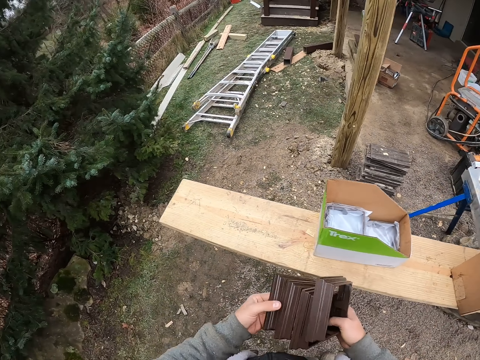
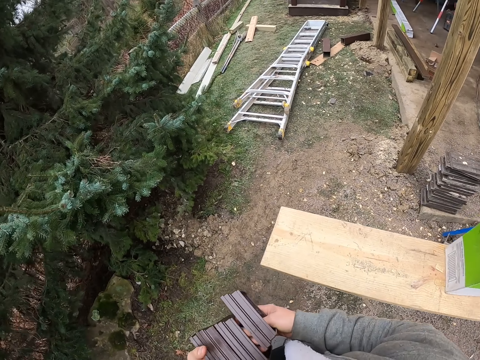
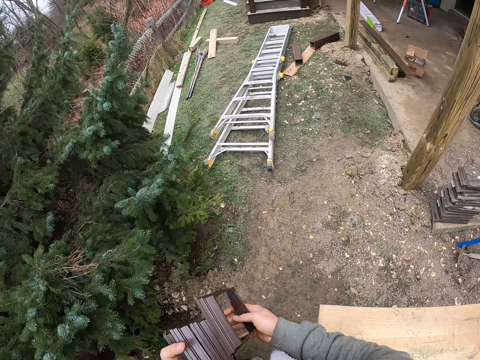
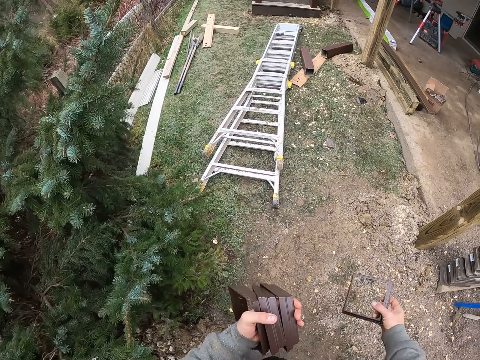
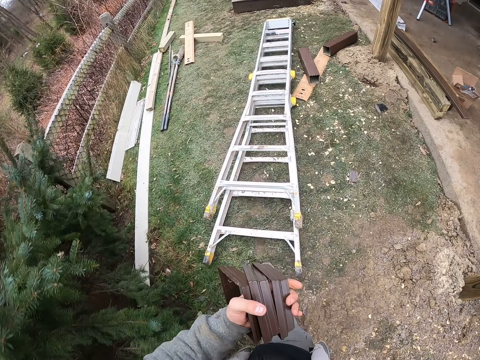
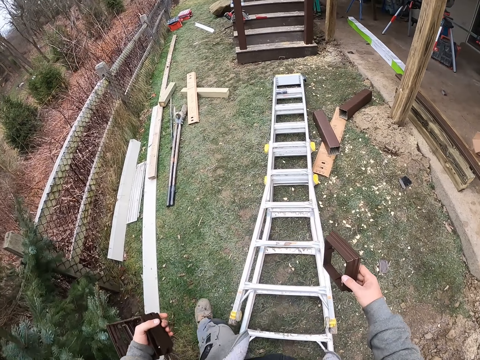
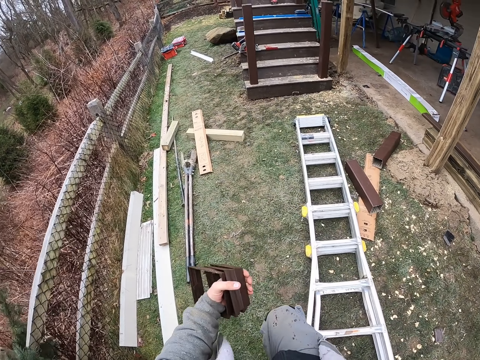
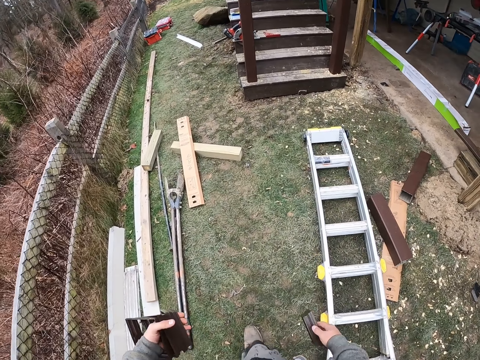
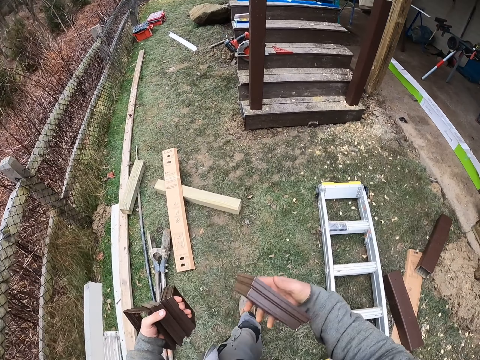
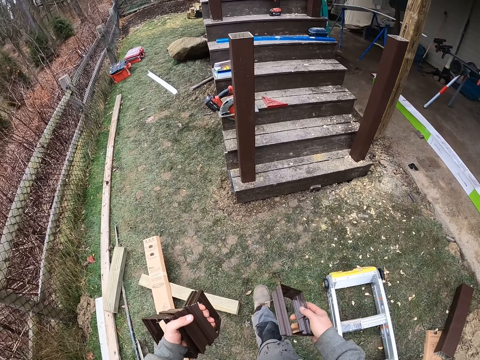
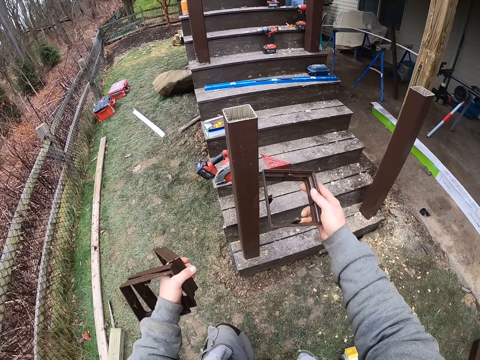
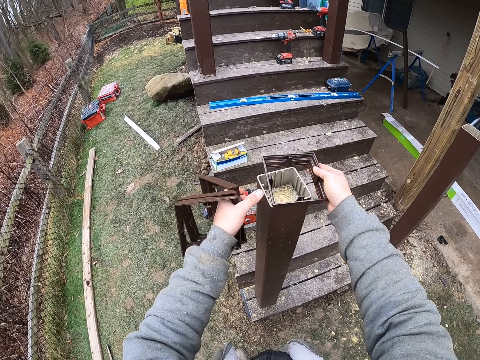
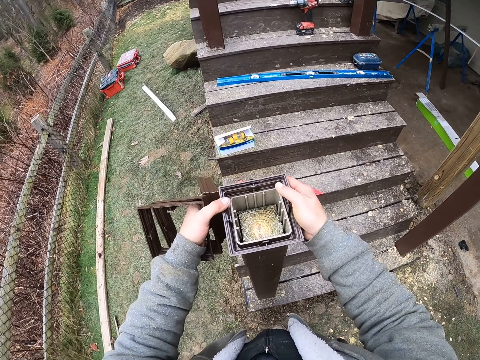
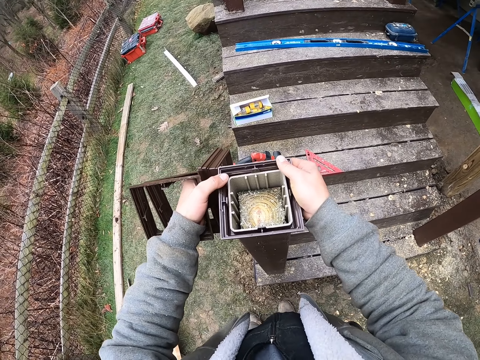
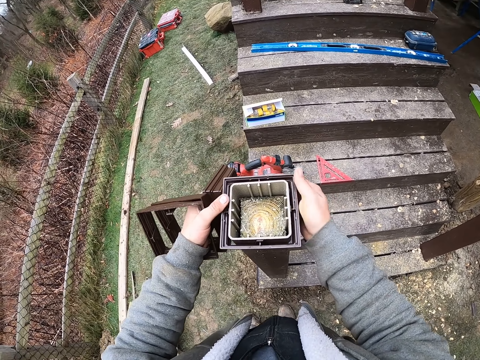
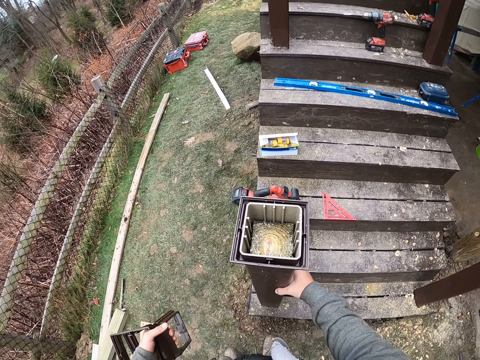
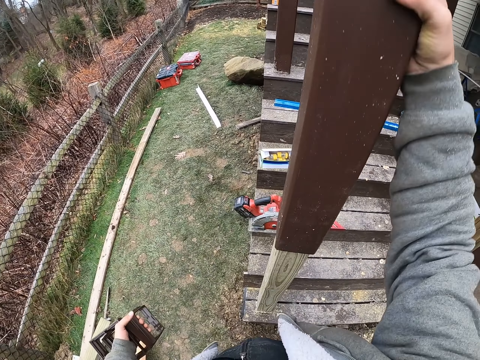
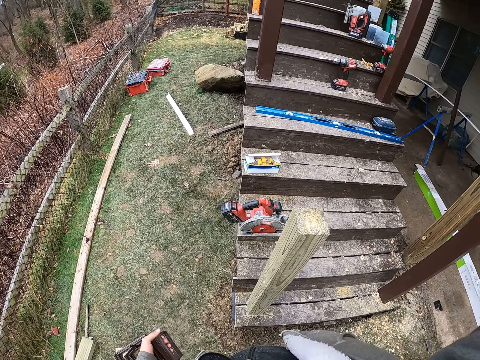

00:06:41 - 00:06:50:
The camera wearer takes the covers. They put something on the metal.

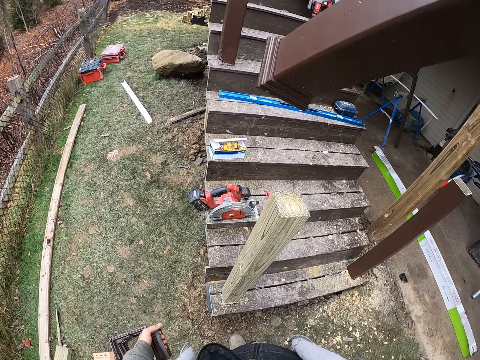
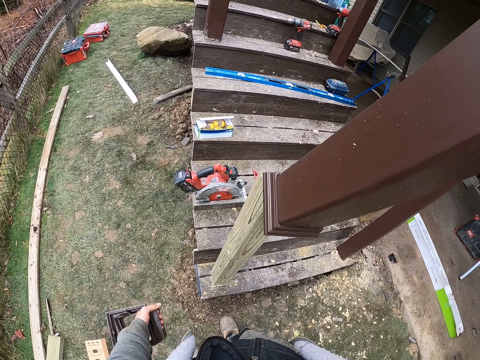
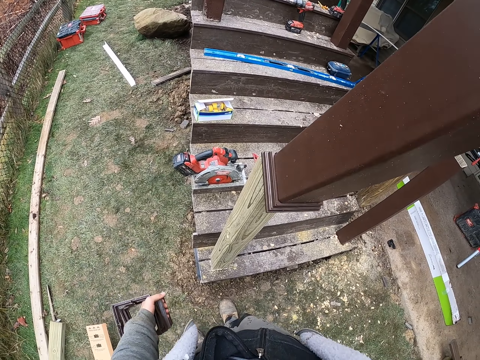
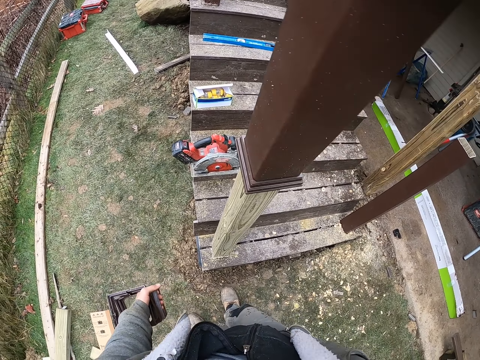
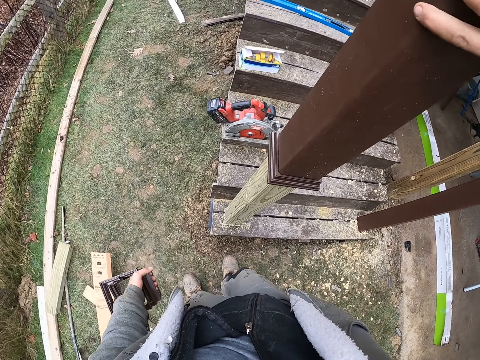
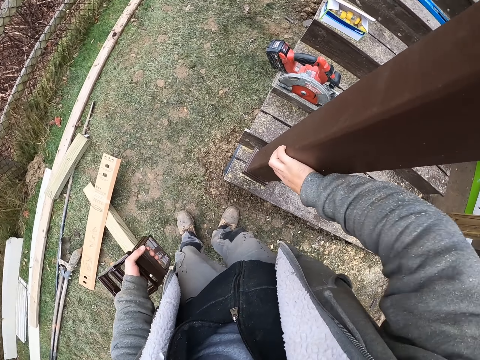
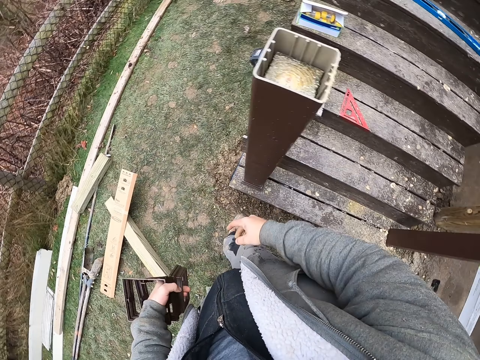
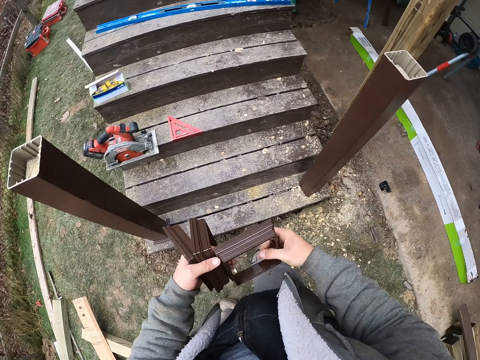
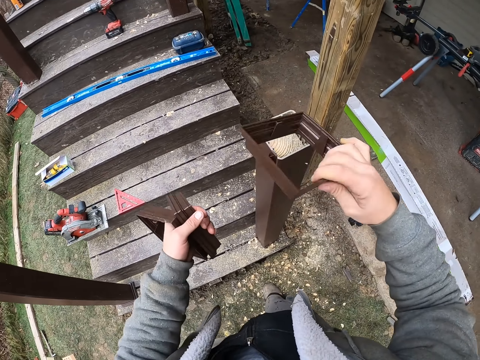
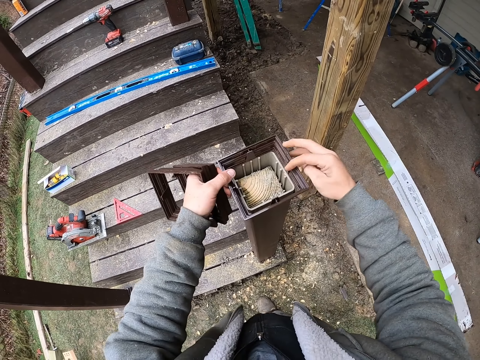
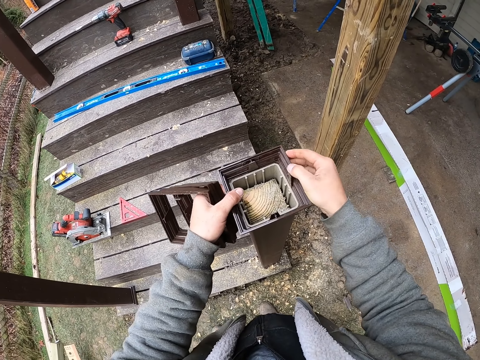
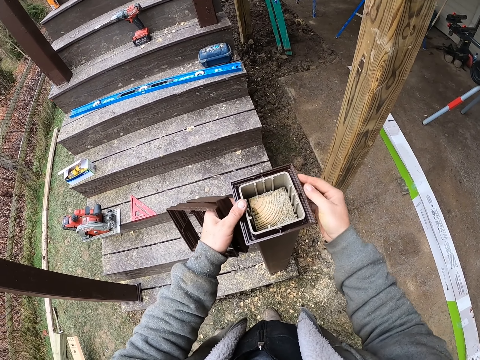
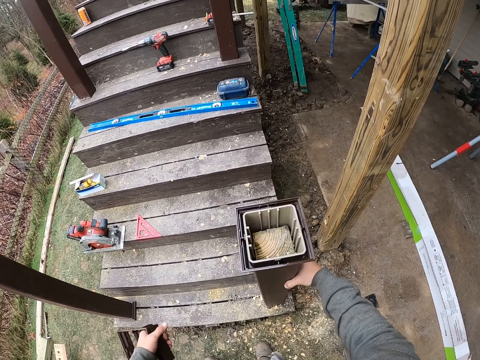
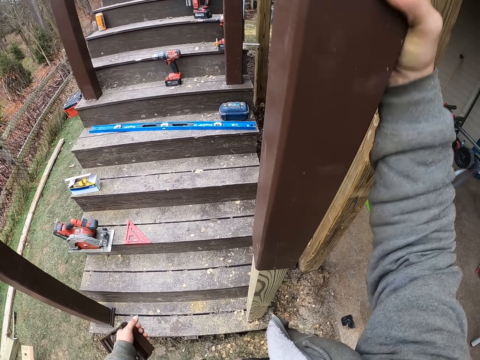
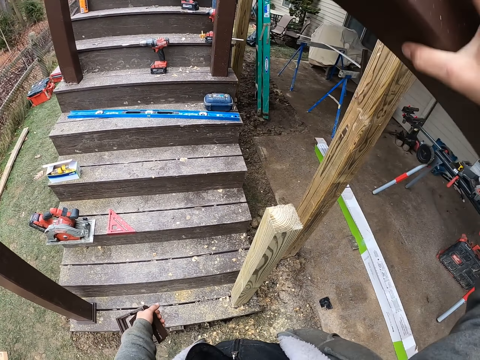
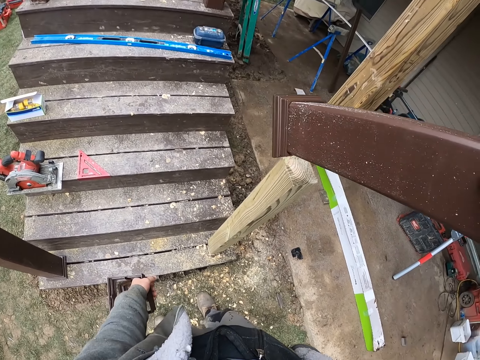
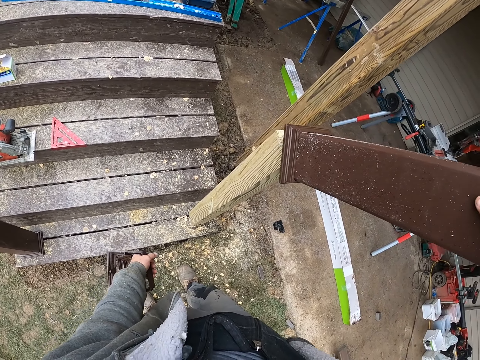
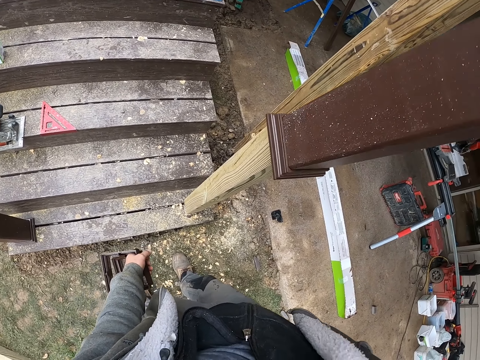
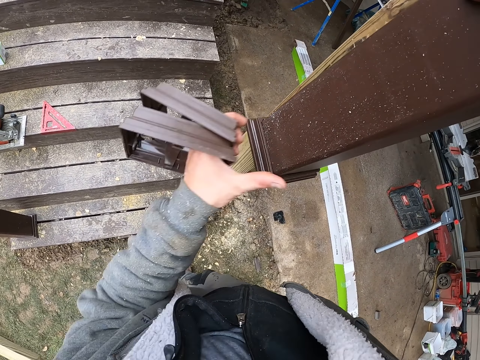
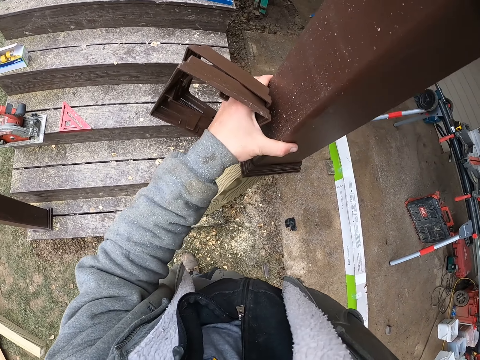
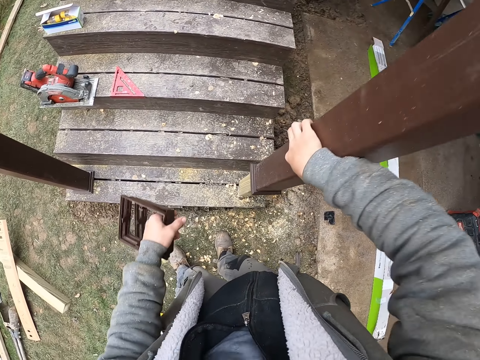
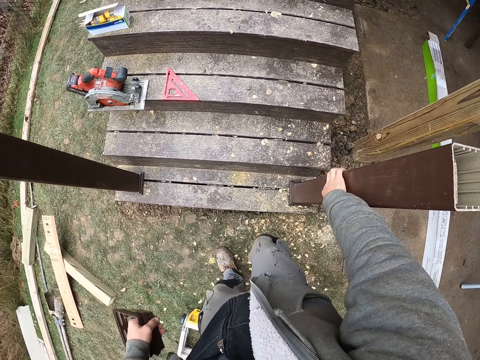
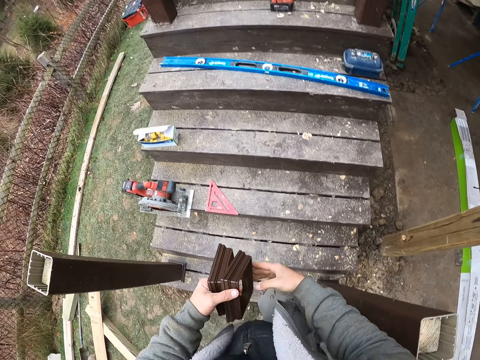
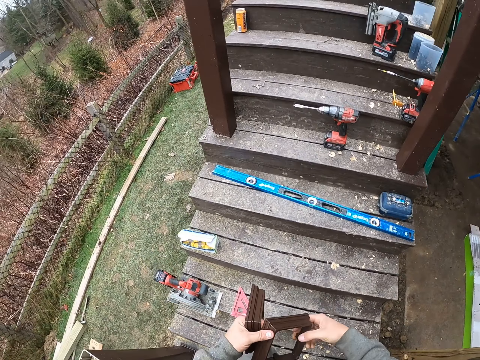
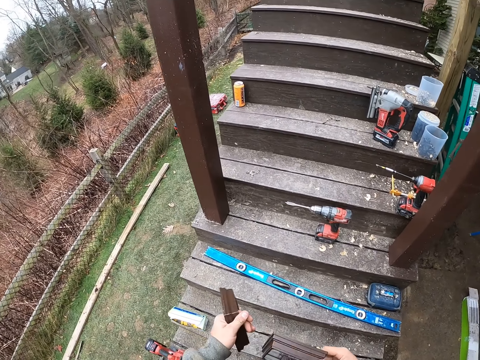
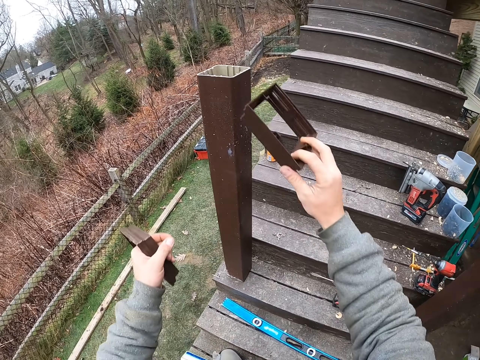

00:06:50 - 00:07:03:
The camera wearer turns the metal. They put something on the metal. They turn the metal.

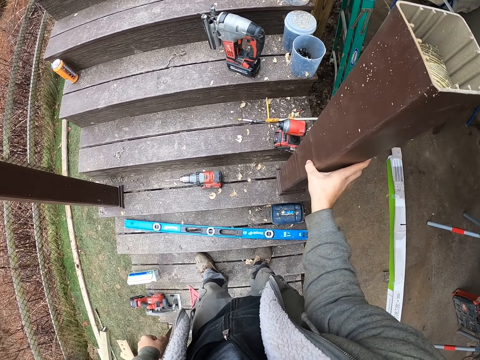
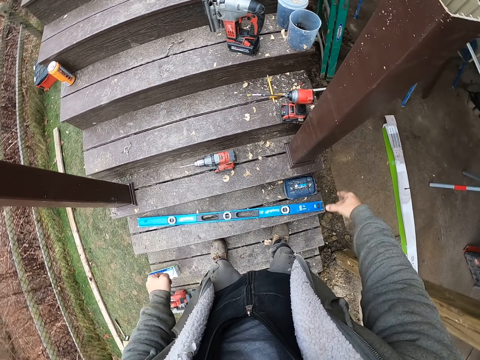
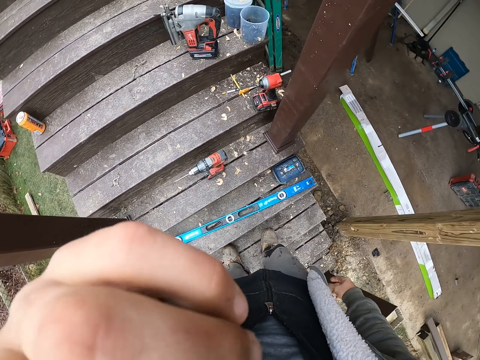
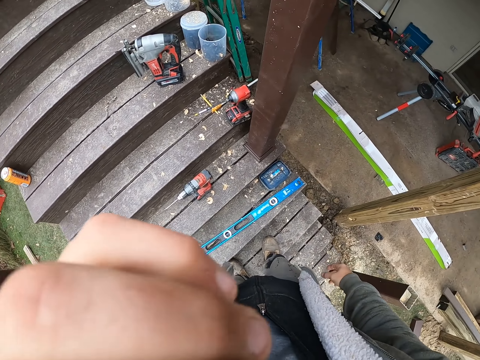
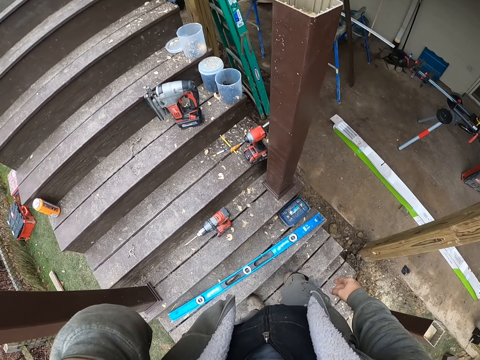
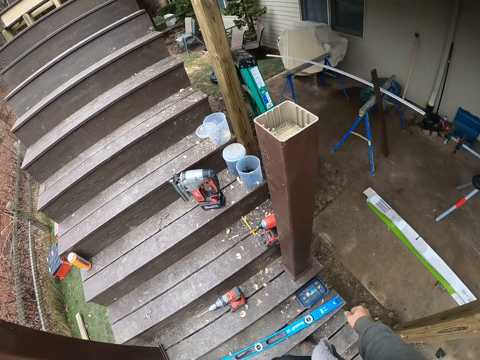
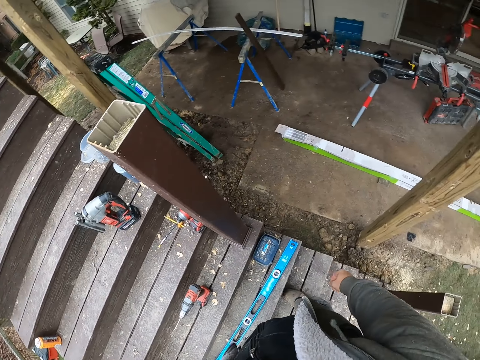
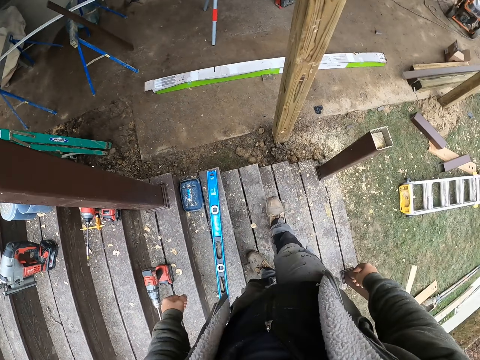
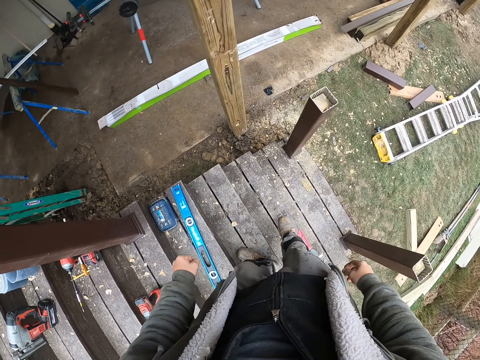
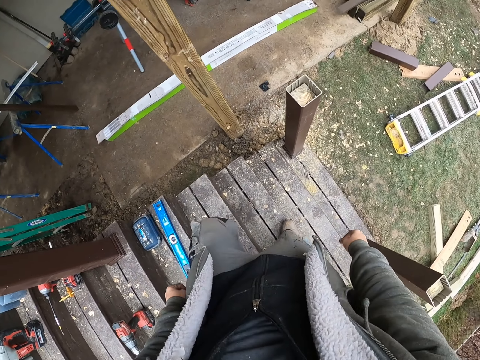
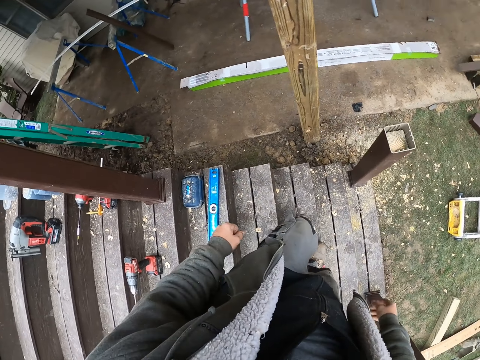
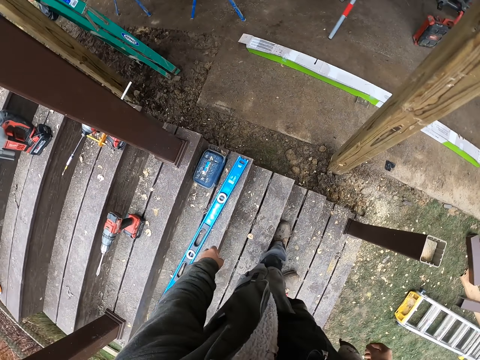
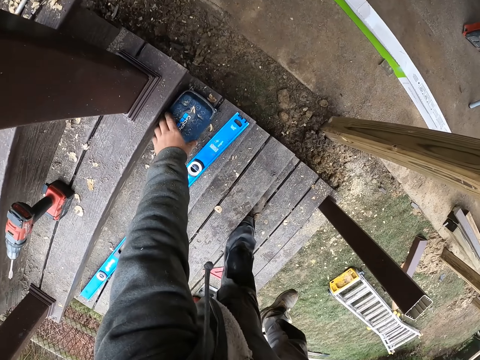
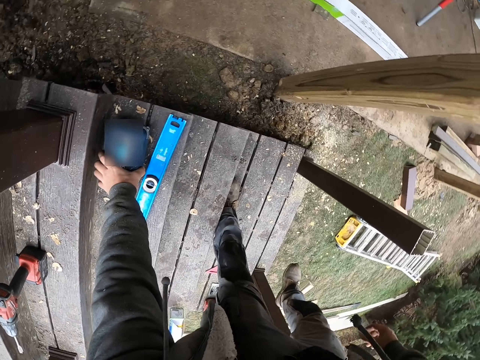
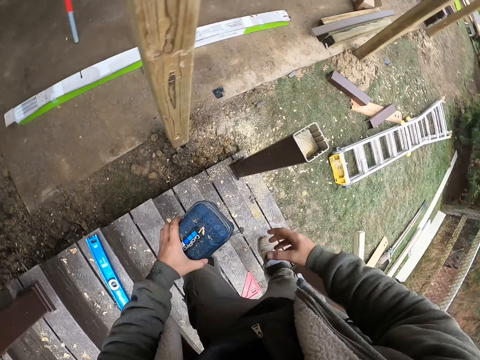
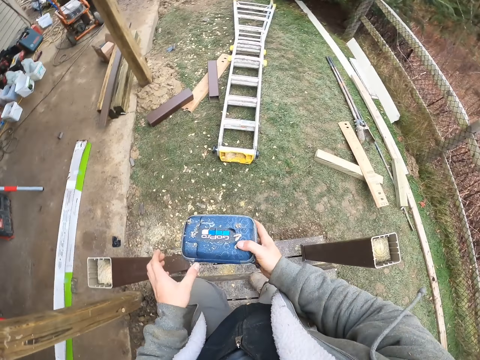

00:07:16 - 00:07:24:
The camera wearer touches the face. They pick up the box.
